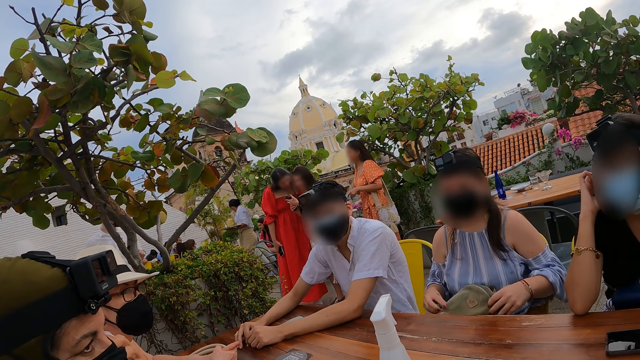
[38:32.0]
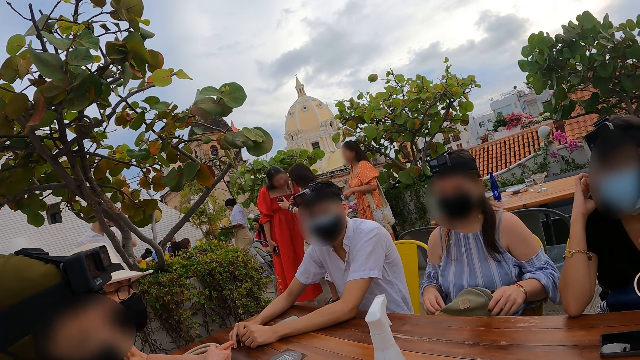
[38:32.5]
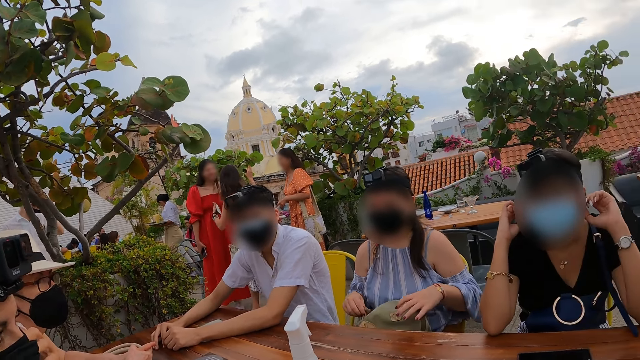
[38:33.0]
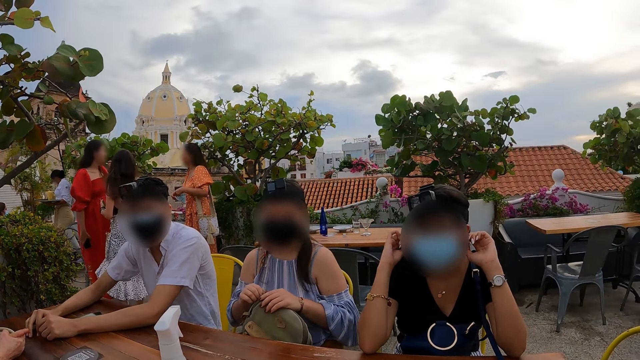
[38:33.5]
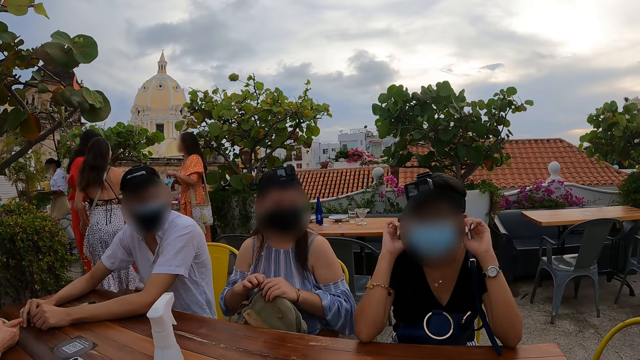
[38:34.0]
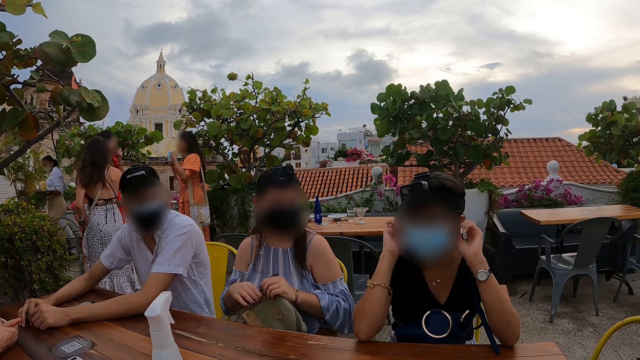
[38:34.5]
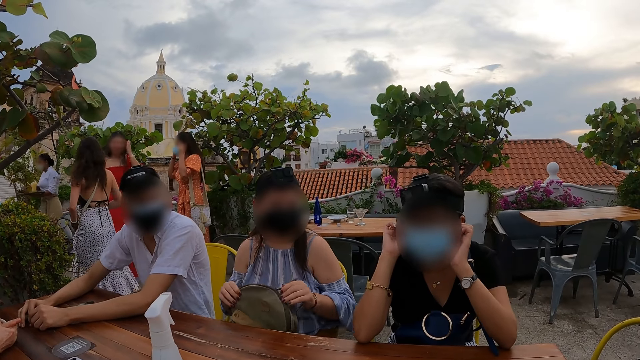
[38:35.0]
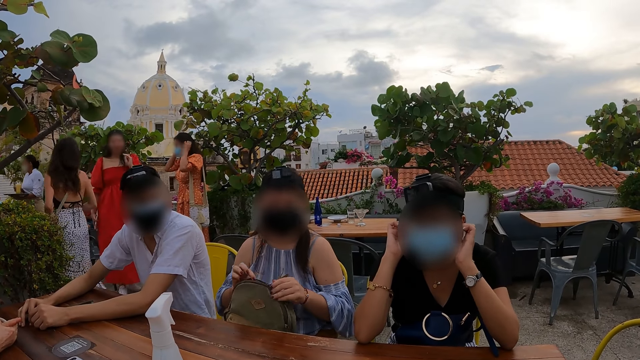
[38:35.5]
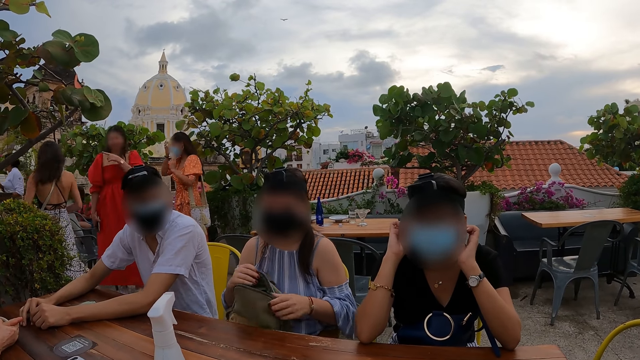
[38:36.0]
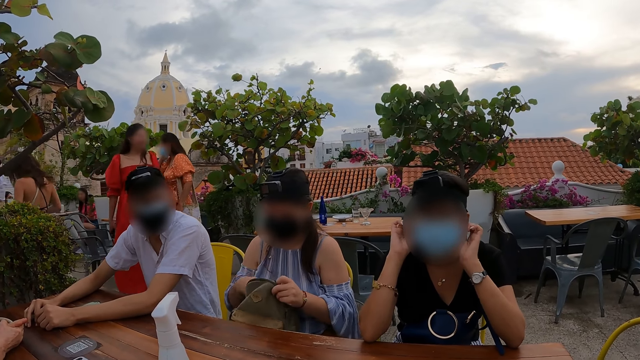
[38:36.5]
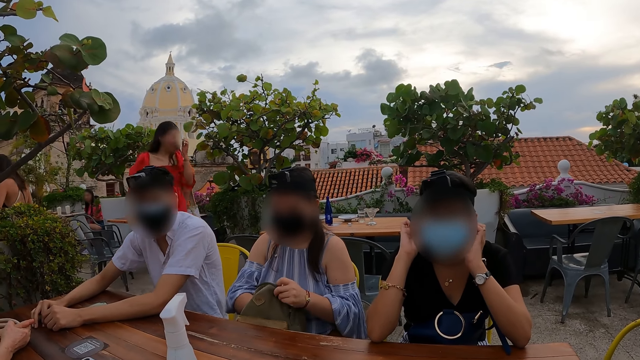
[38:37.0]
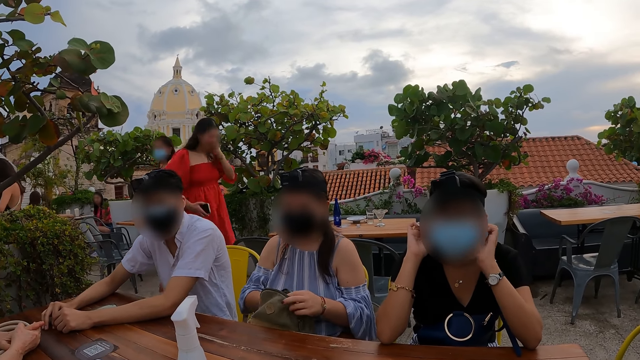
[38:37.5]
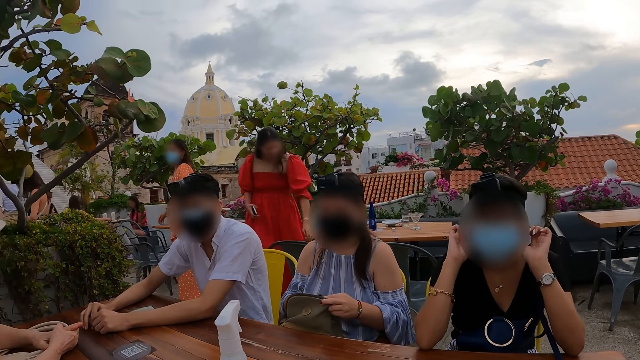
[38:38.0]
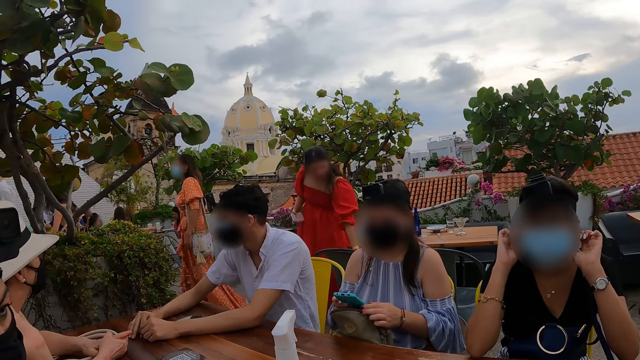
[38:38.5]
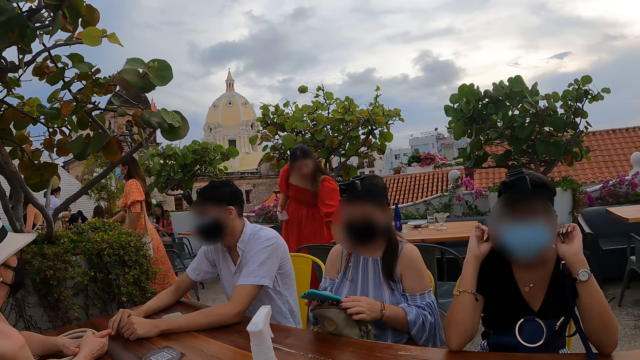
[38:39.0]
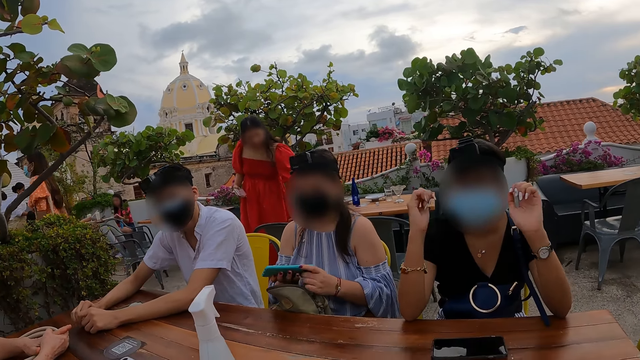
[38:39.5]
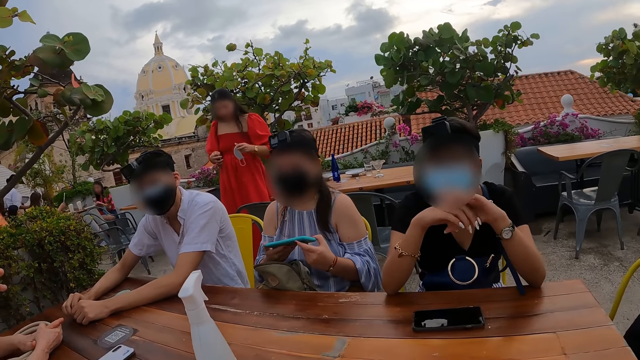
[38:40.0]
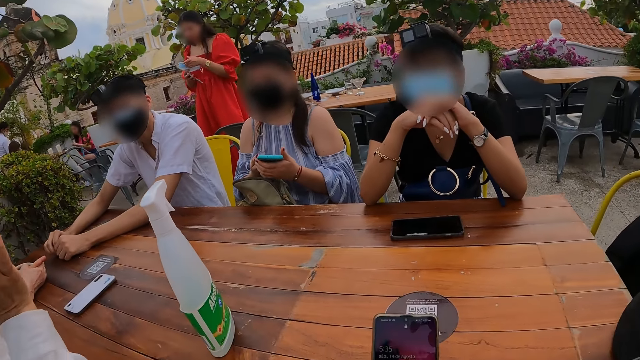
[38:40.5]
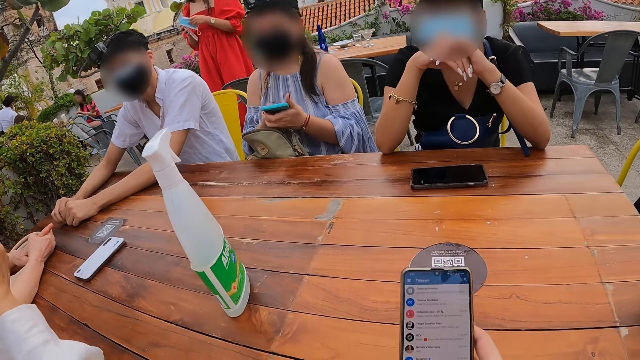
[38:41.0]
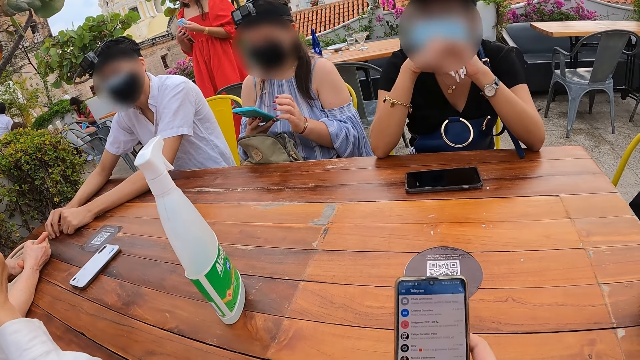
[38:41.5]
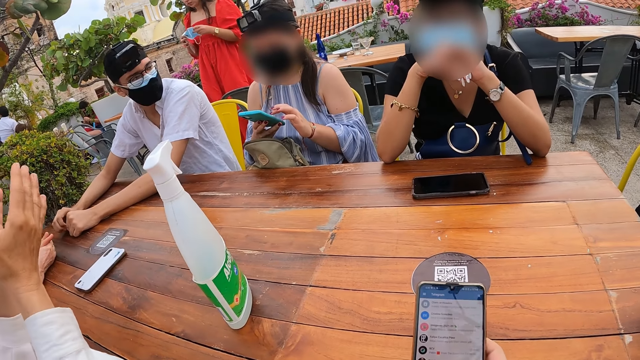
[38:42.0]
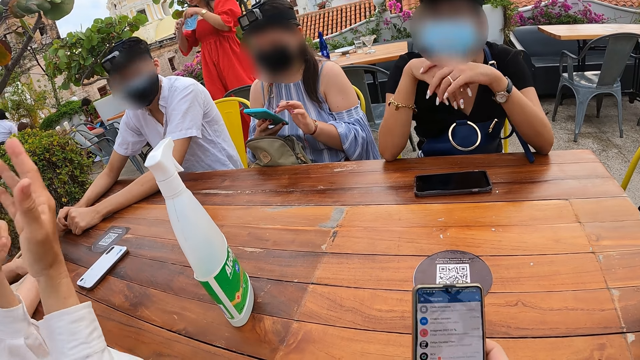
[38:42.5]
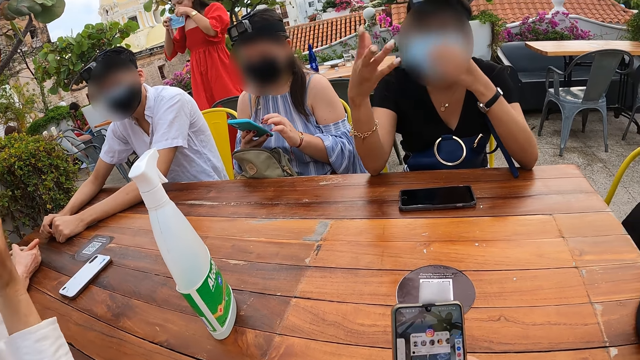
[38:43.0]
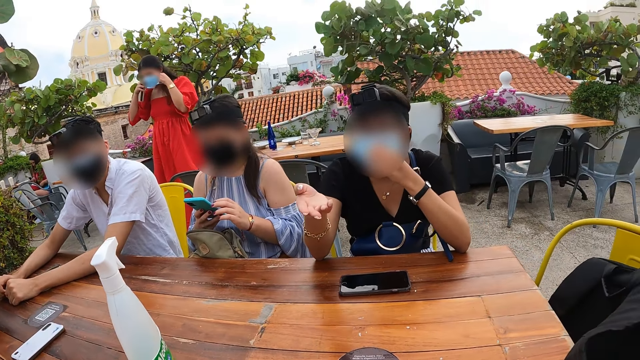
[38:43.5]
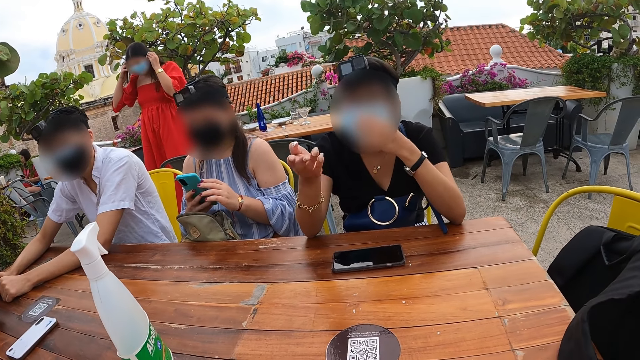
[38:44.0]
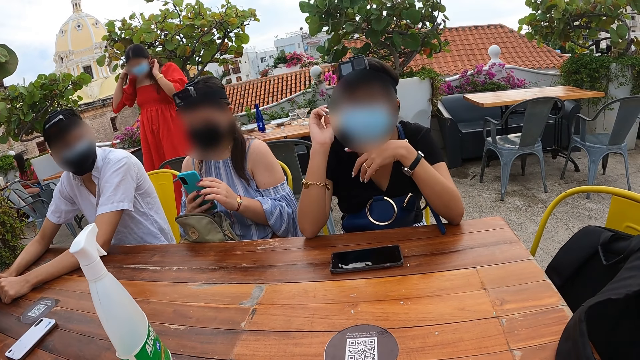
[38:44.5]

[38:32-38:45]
The woman unzips a bag on her lap with both hands and picks up the phone from the bag with her right hand. Another woman gesticulates with both hands. The camera wearer operates the phone in her hands. The first woman operates the phone in her right hand with her left hand. The camera wearer scrolls the phone. A third woman gesticulates with her right hand and adjusts a face mask on her face with her left hand.

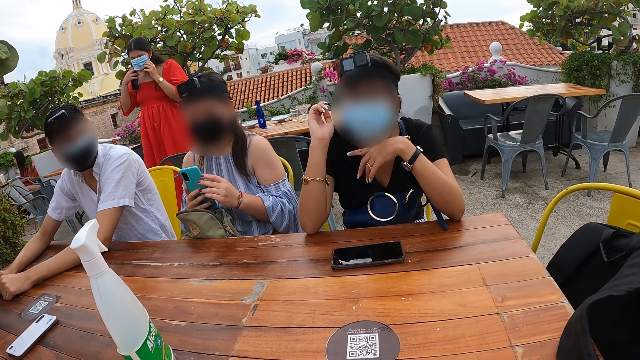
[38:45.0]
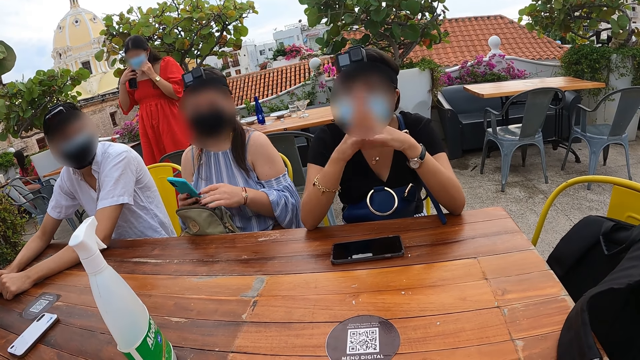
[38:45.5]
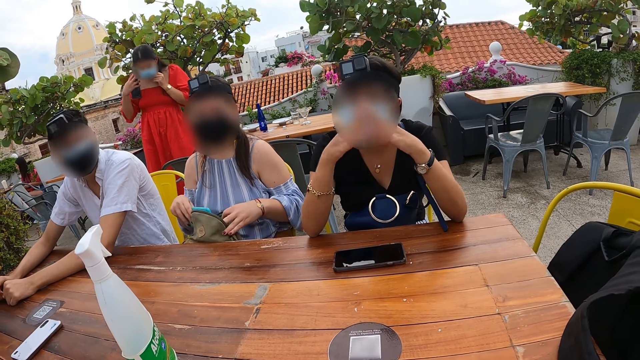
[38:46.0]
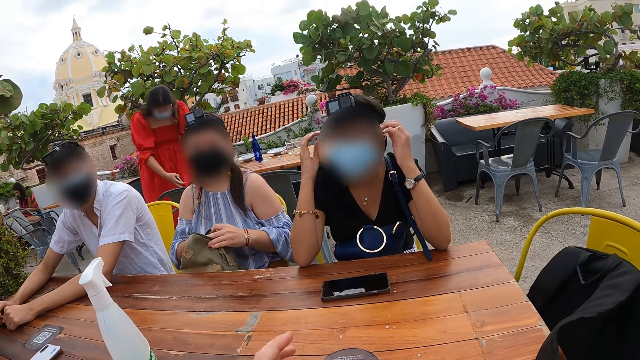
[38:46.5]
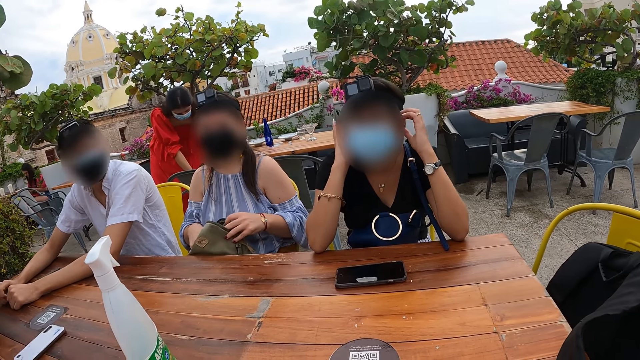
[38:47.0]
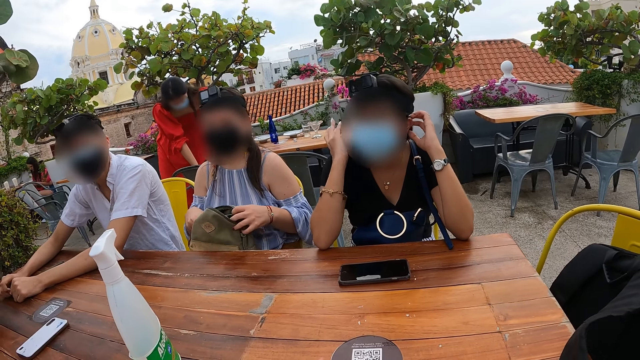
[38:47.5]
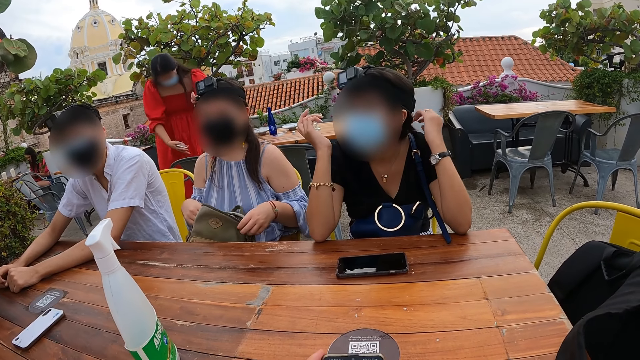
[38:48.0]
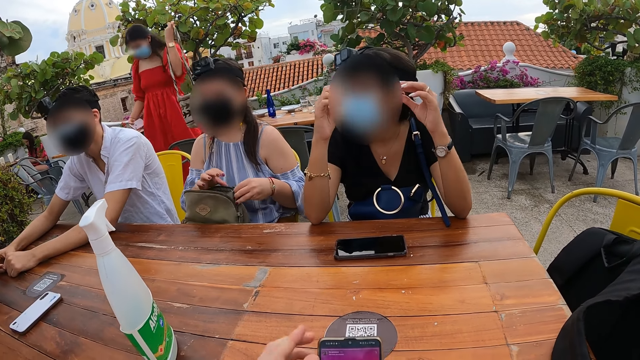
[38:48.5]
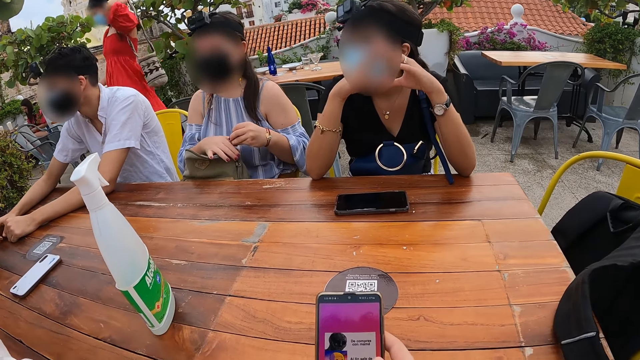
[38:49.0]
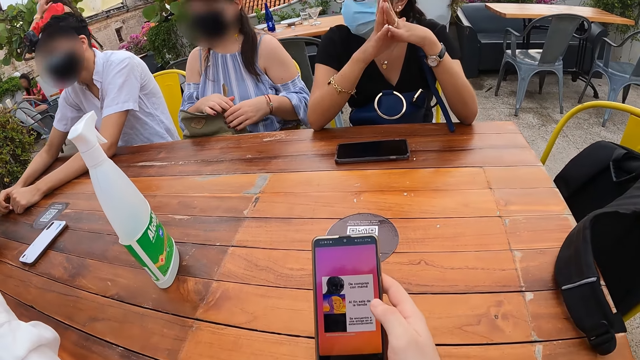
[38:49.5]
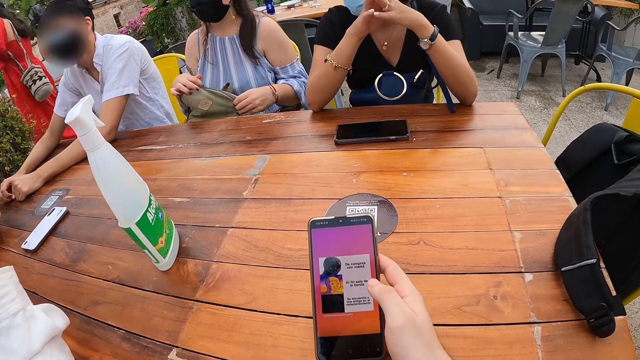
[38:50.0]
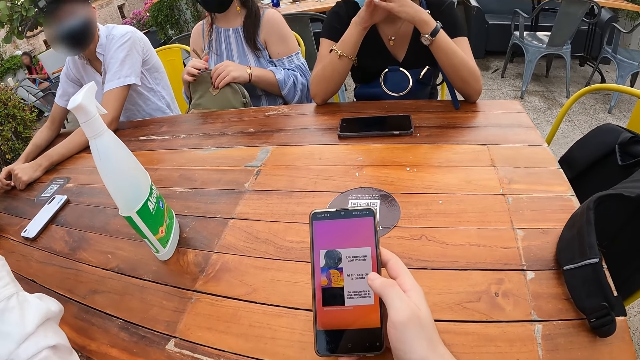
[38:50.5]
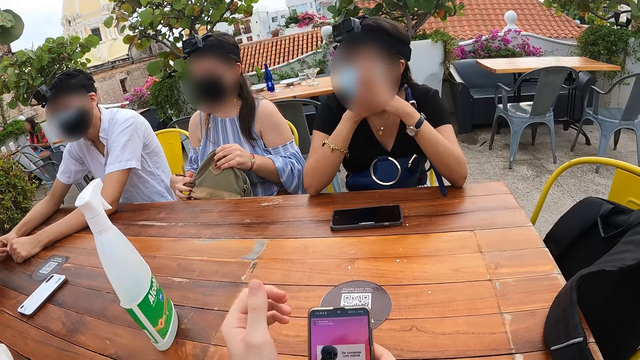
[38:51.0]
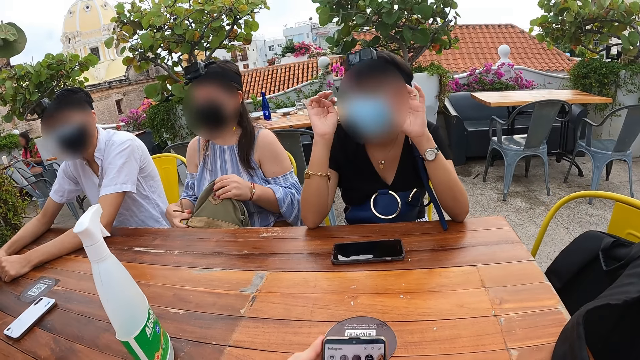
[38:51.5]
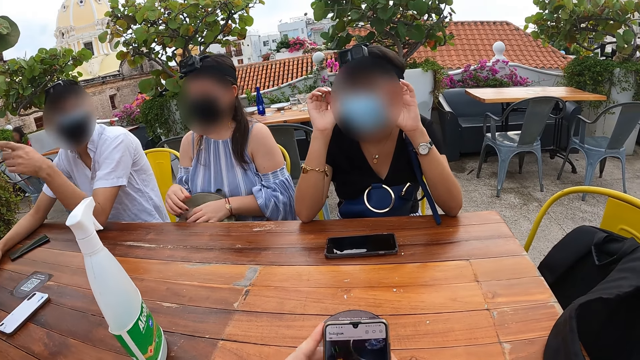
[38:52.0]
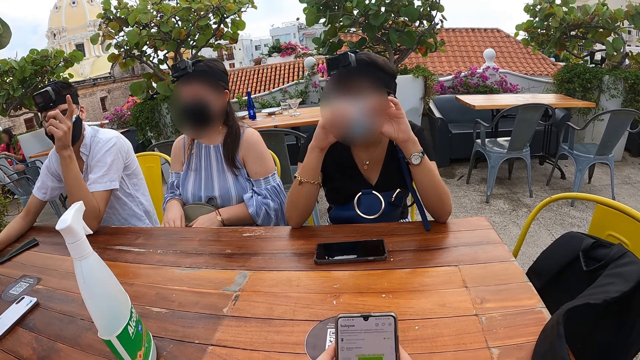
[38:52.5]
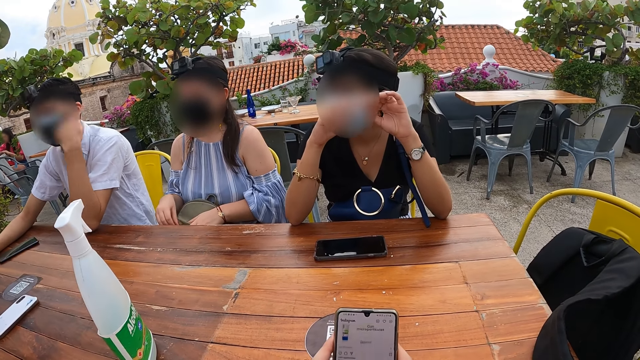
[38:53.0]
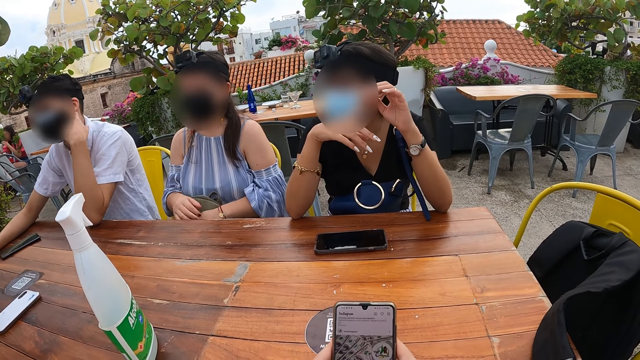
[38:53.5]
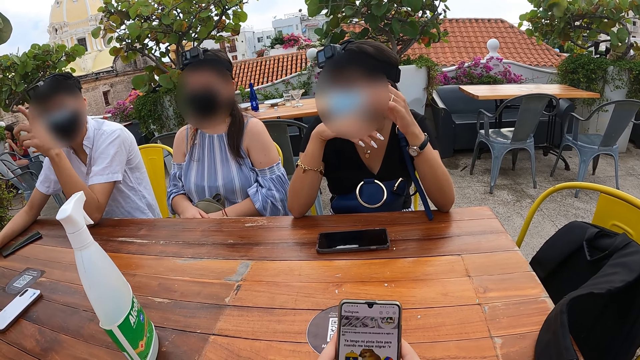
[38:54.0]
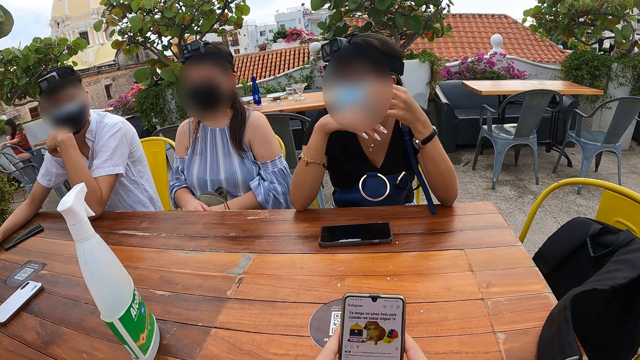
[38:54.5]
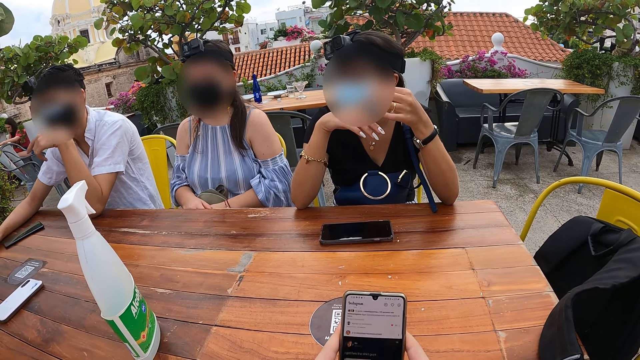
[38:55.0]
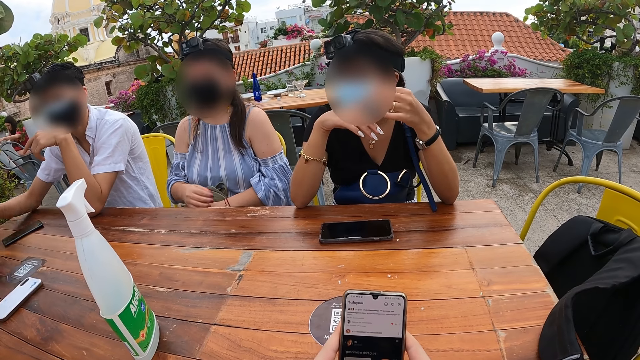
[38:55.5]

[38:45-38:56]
The woman drops the phone in her left hand inside the bag. The camera wearer raises his left hand. Another woman adjusts her glasses with both hands. The first woman zips the bag on her lap with both hands. The camera wearer raises his left hand again. He holds the phone with his left hand. The man gesticulates with his left hand. The camera wearer scrolls the phone.
